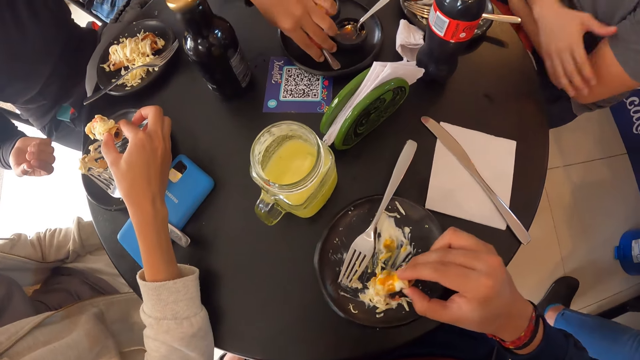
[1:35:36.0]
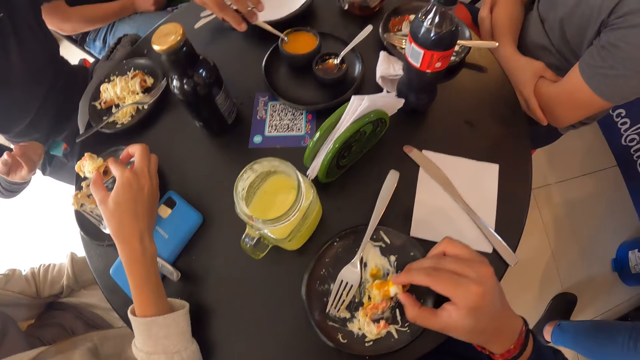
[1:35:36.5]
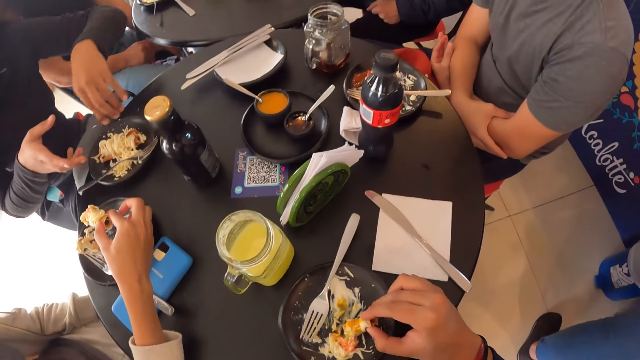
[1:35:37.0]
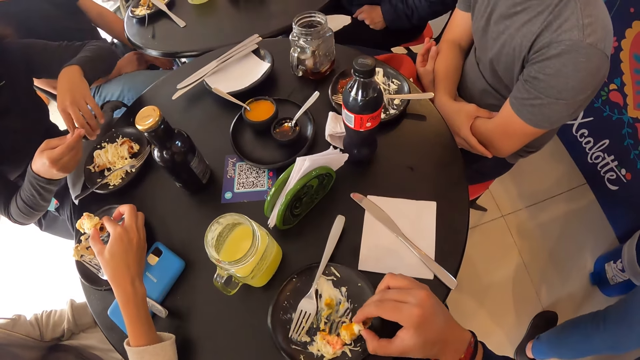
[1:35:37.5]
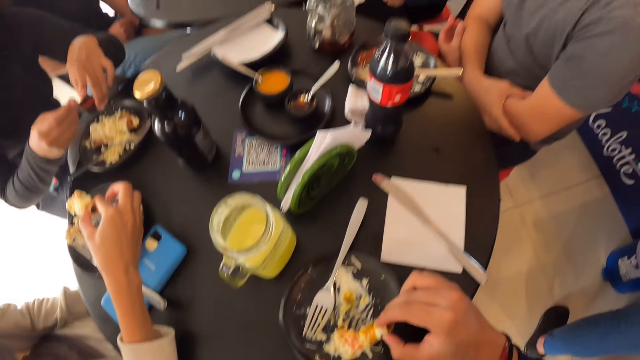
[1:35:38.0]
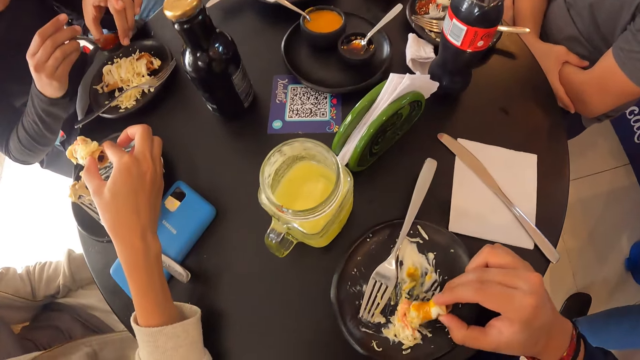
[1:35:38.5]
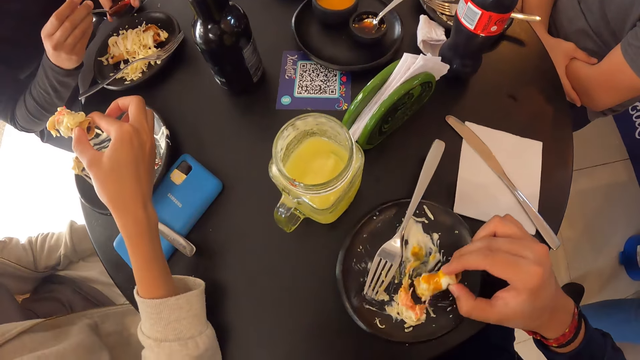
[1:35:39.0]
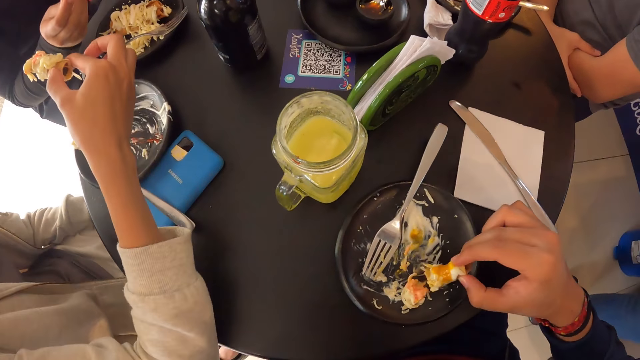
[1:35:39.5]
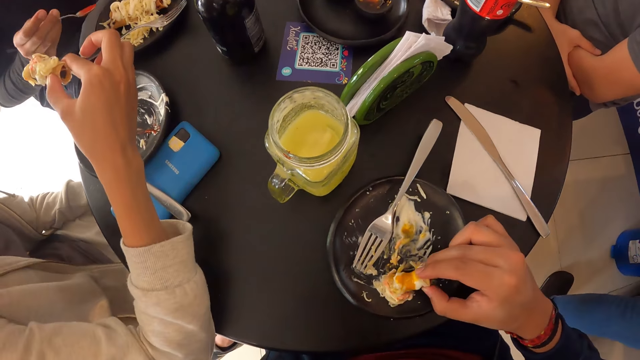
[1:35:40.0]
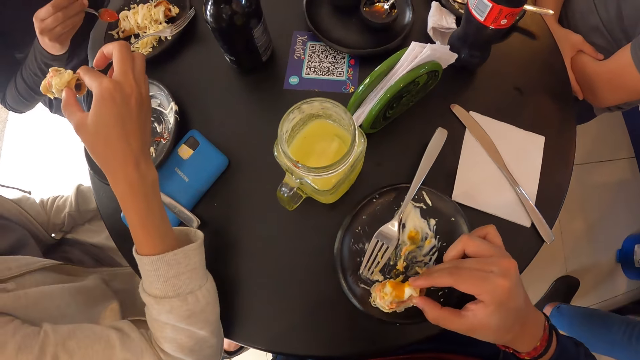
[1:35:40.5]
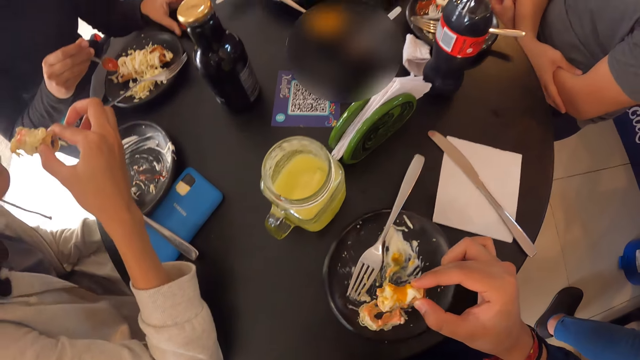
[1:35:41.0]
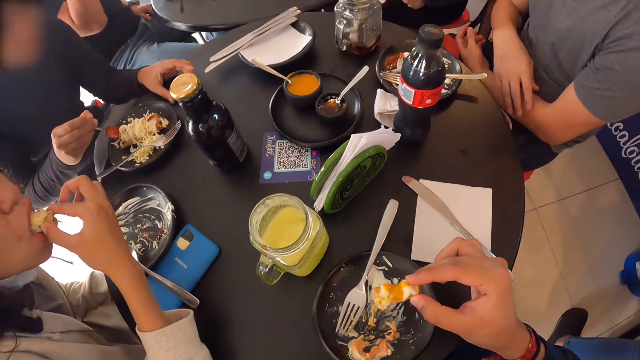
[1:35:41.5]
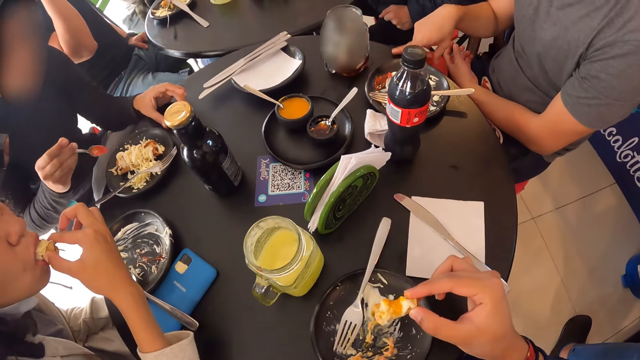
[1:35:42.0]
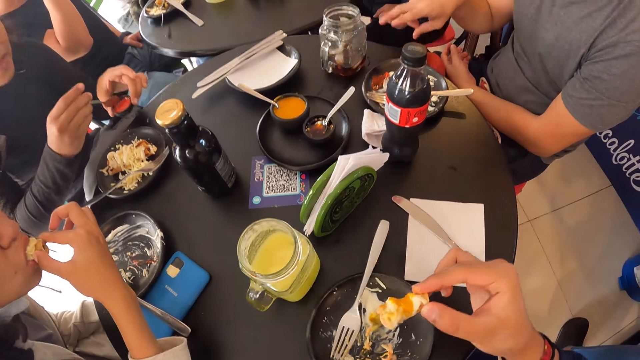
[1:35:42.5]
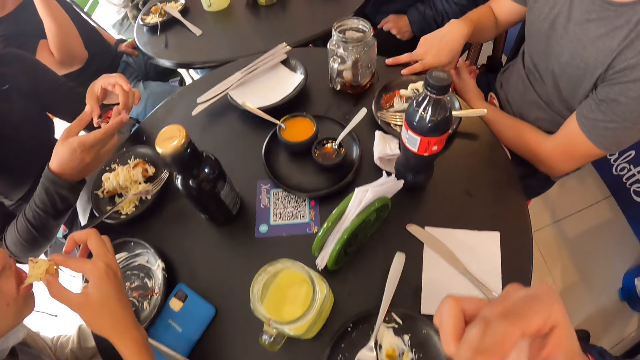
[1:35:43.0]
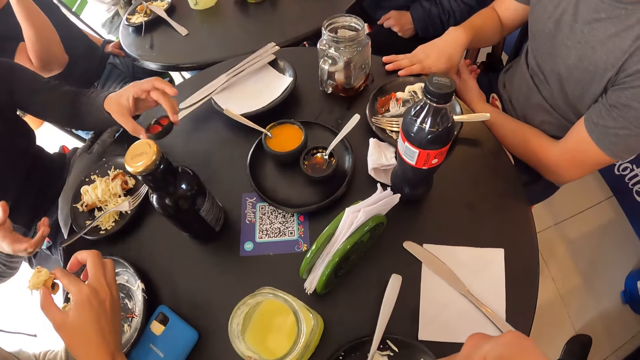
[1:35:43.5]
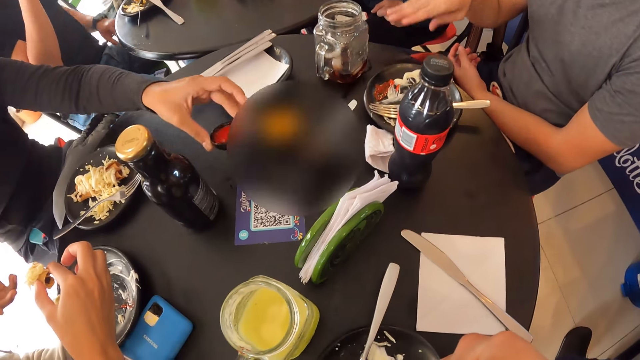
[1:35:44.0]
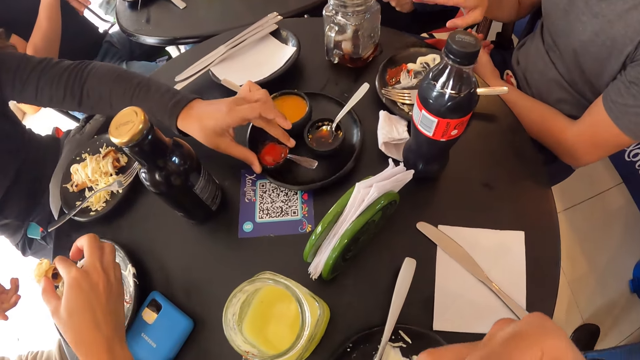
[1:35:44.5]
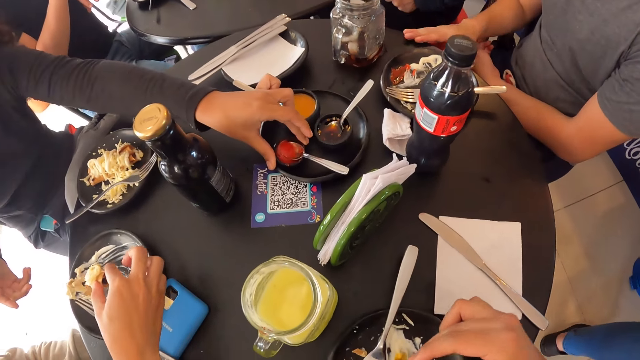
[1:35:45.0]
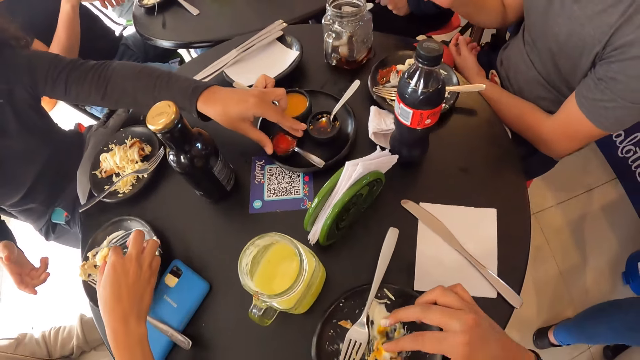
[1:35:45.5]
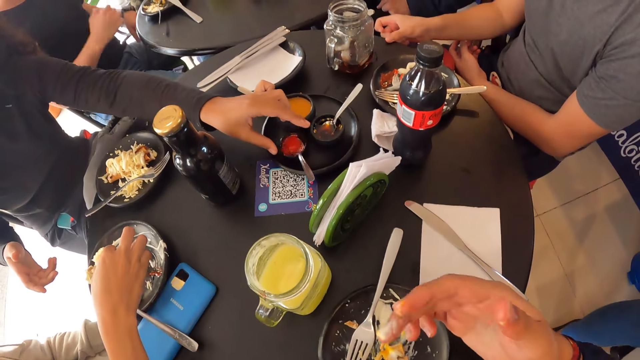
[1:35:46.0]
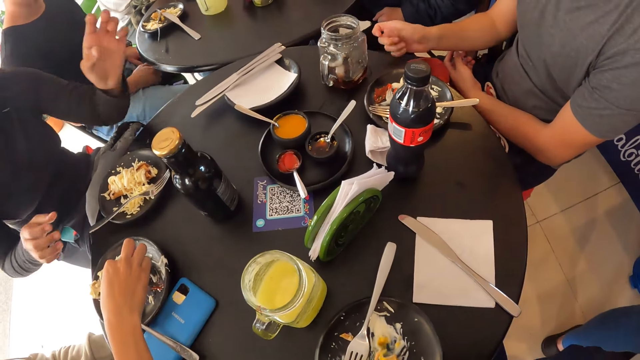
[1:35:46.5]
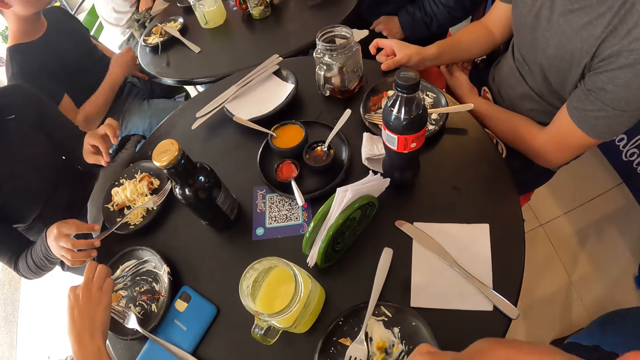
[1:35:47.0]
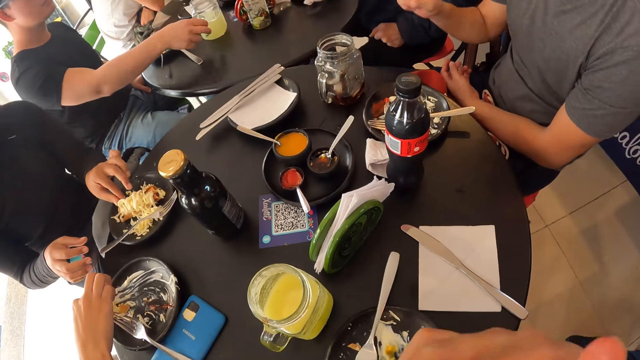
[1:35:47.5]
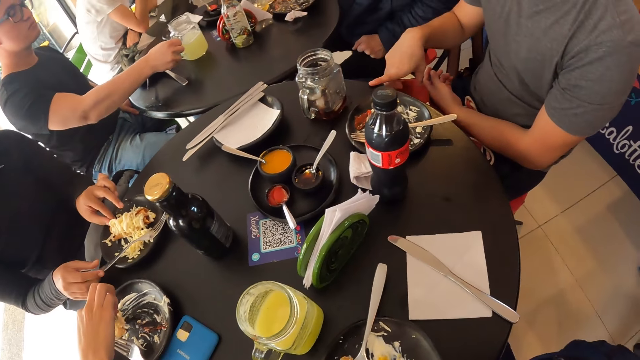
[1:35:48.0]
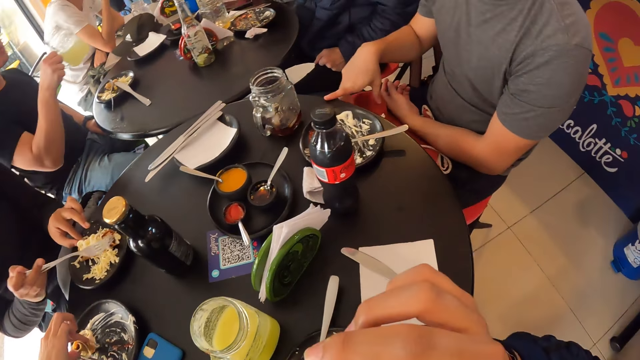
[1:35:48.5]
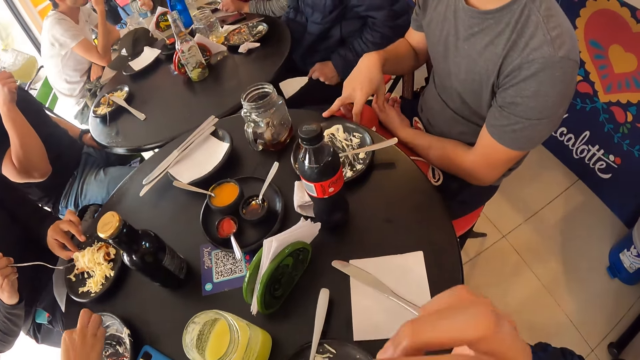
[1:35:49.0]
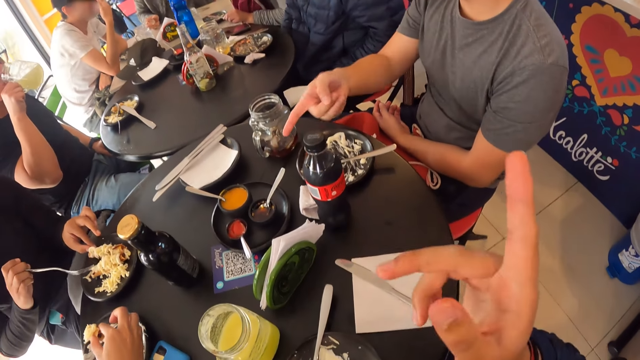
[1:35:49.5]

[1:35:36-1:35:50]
The other woman lifts the cup from the plate on the table with her left hand, picks up a spoon from the cup in her left hand with her right hand, scoops ketchup or pepper from the cup in her left hand with the spoon in her right hand, and adds ketchup from the spoon in her right hand on the salad in the plate on the table. The first woman eats the hotdog with her right hand. The other woman drops the spoon from her right hand into the cup in her left hand. The camera wearer eats the hotdog with his right hand. The other woman drops the cup from her left hand into the plate on the table. The camera wearer drops the hotdog from his right hand to the plate on the table. The first woman scoops salad from the plate on the table with the hotdog in her right hand. The other woman holds the hotdog in the plate on the table with her left hand and picks up the fork in the plate on the table with her right hand.

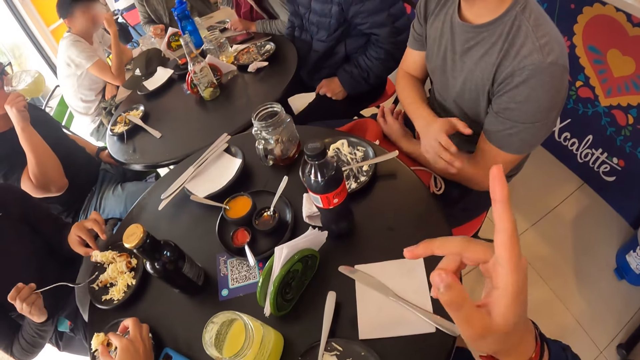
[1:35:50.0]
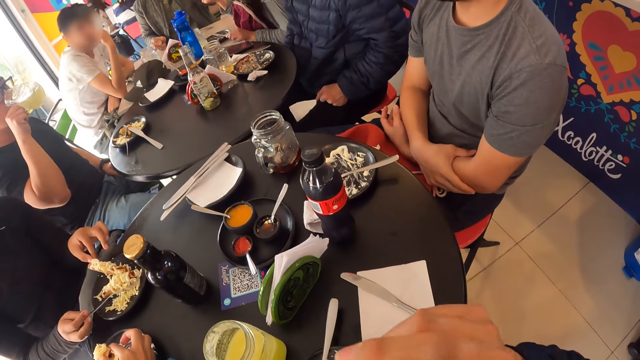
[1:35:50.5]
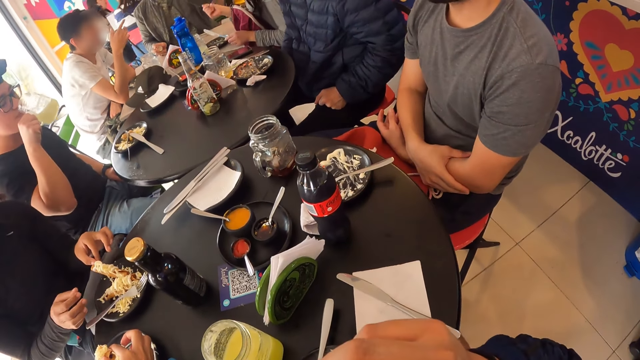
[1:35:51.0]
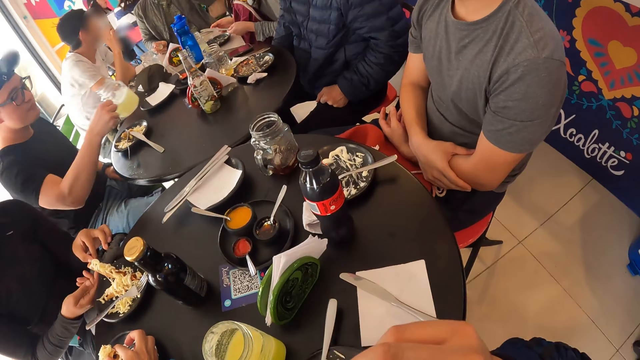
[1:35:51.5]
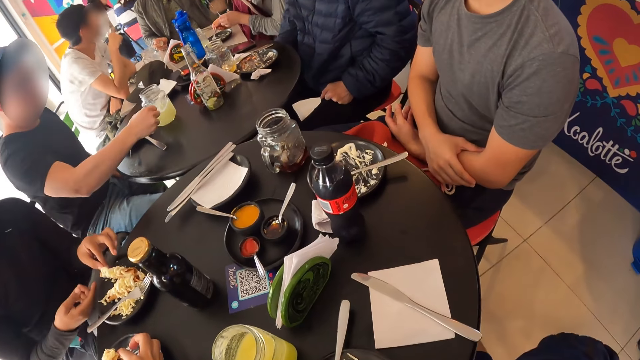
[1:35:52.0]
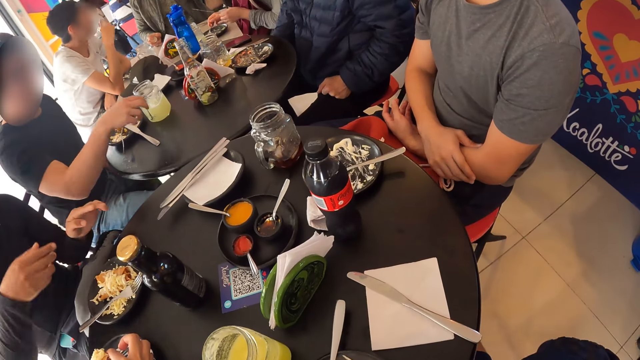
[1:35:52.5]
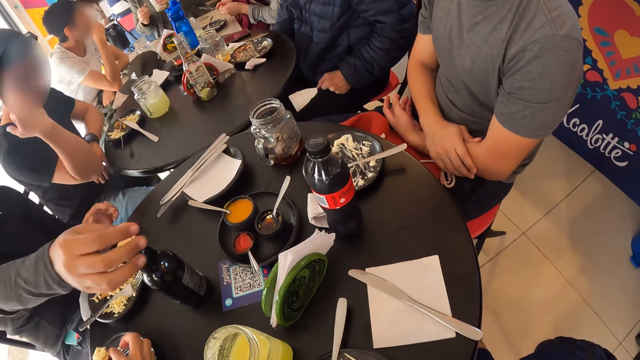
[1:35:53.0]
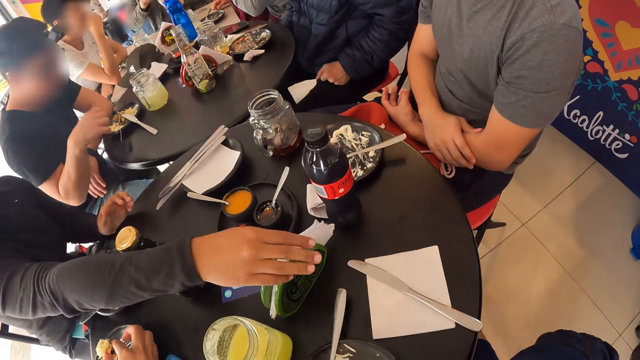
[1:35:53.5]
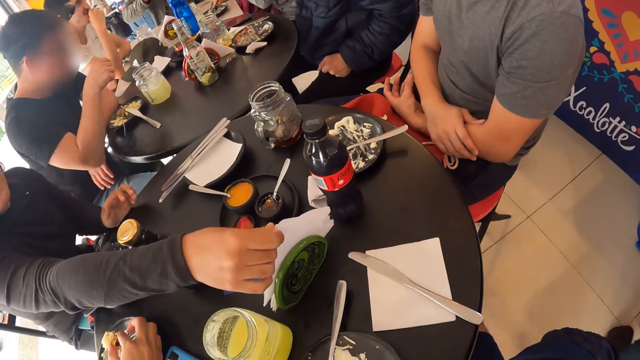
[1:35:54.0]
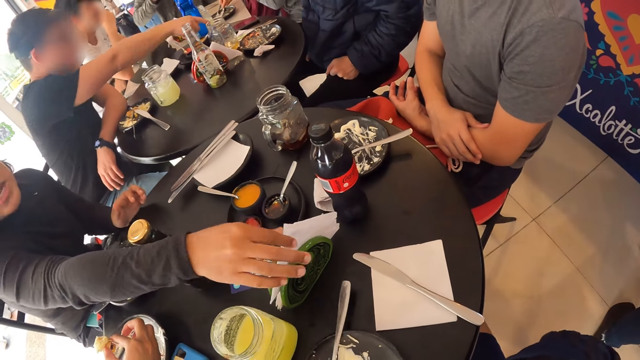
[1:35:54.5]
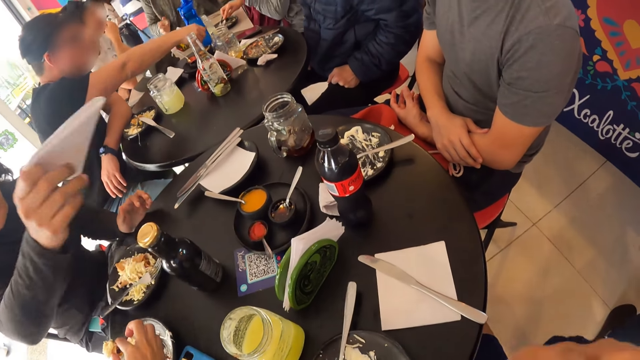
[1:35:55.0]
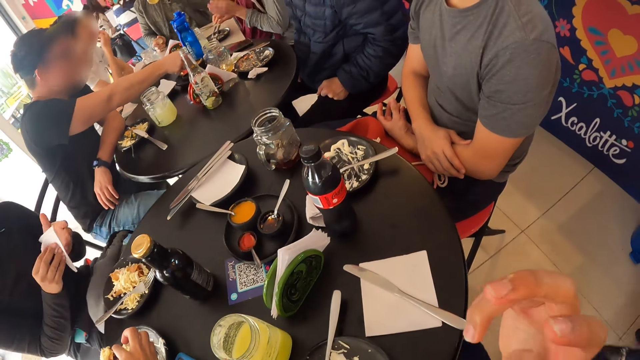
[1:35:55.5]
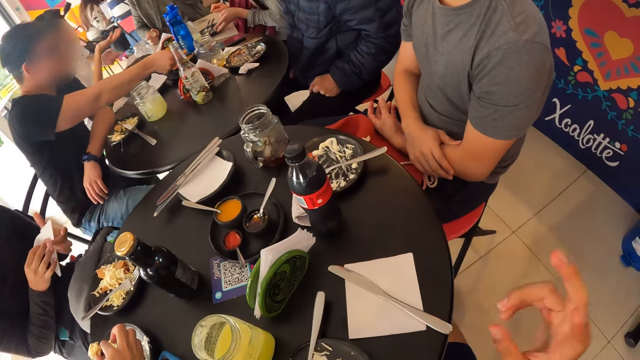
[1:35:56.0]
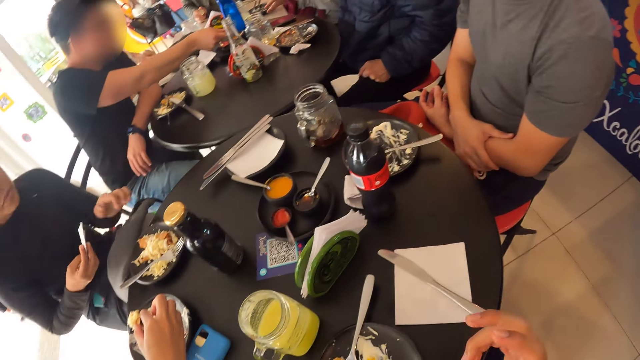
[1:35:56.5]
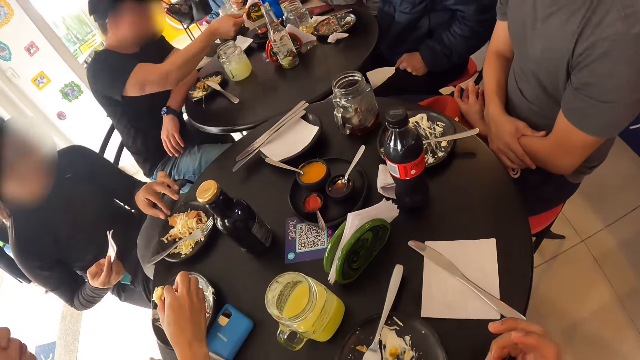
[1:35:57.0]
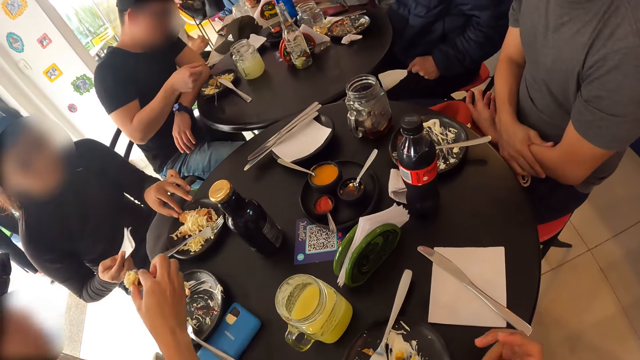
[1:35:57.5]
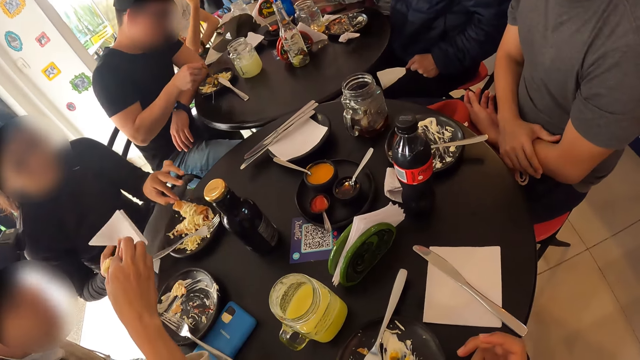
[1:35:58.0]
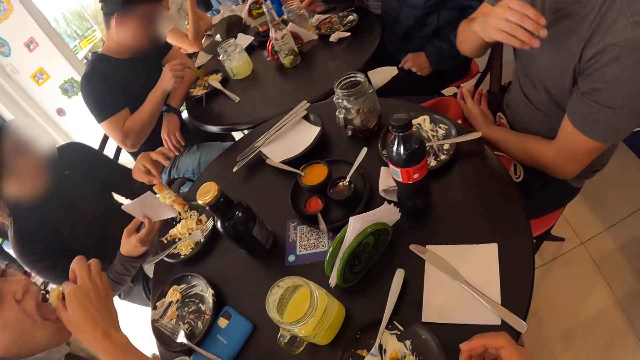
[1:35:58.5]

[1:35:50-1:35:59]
The camera wearer communicates to the first woman. The other woman separates food in her plate, drops the fork in the plate on the table with her right hand, removes a serviette from a napkin holder on the table with her right hand, wipes her left hand with the serviette on her right hand, and moves the hotdog from the plate on the table into the serviette in her right hand with her left hand.
